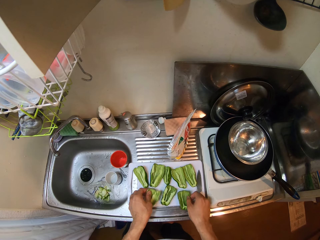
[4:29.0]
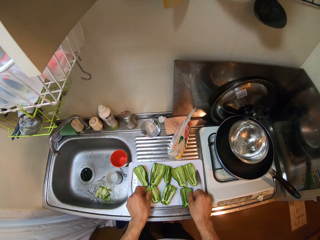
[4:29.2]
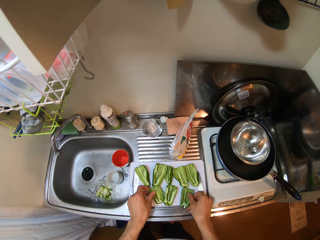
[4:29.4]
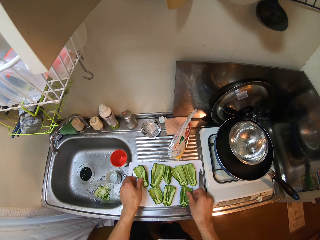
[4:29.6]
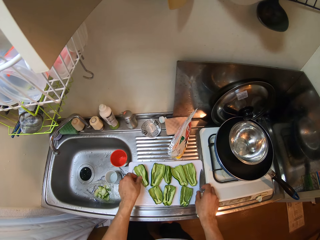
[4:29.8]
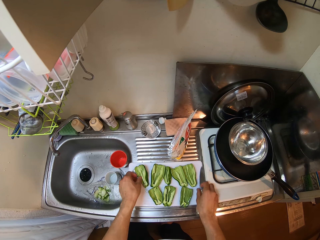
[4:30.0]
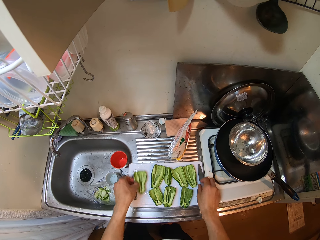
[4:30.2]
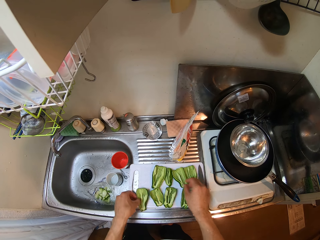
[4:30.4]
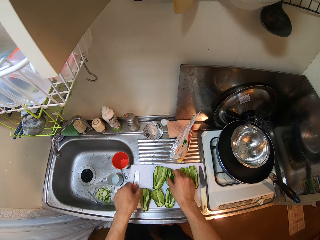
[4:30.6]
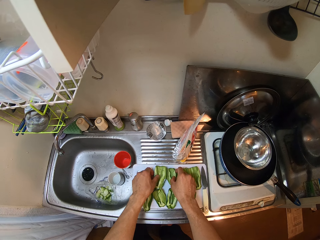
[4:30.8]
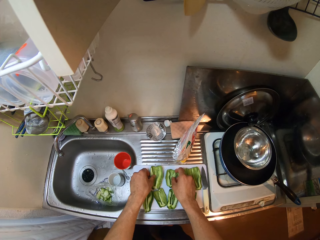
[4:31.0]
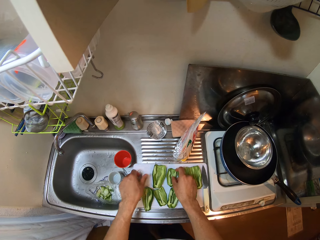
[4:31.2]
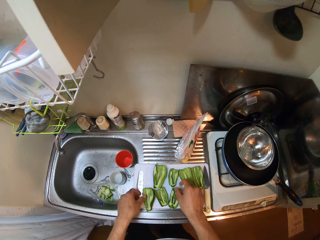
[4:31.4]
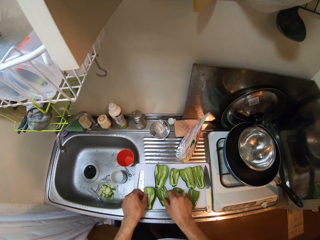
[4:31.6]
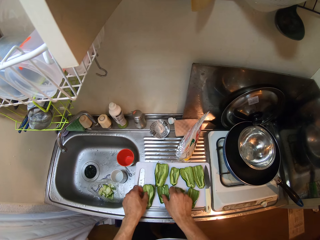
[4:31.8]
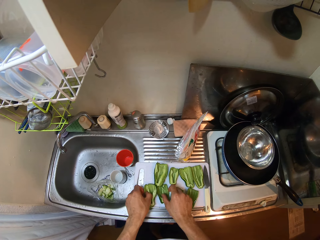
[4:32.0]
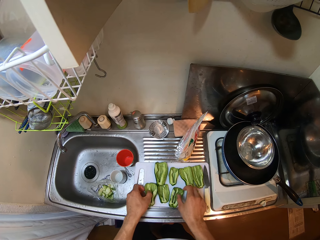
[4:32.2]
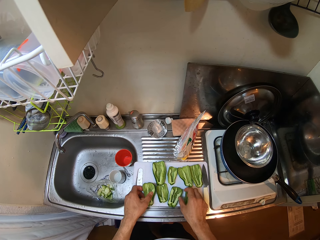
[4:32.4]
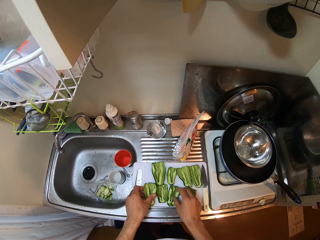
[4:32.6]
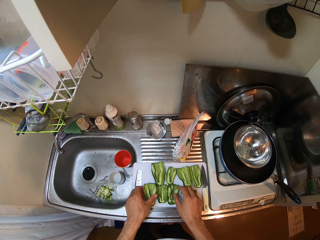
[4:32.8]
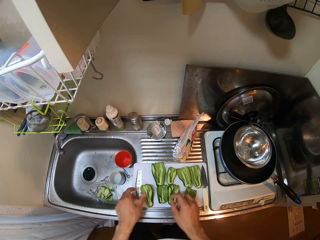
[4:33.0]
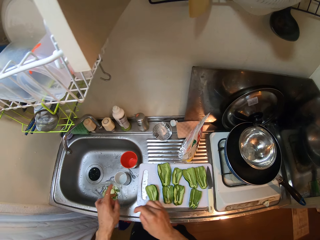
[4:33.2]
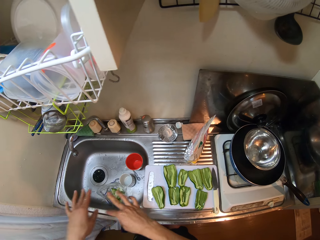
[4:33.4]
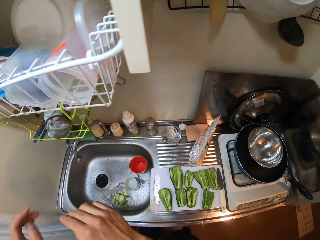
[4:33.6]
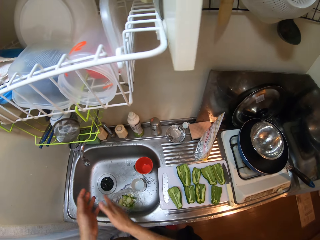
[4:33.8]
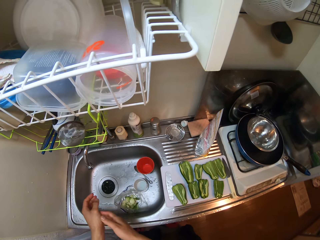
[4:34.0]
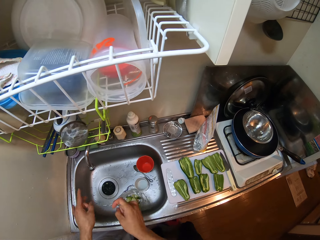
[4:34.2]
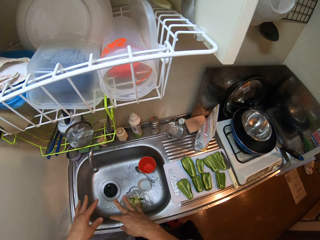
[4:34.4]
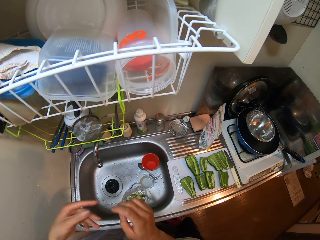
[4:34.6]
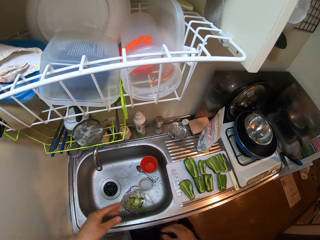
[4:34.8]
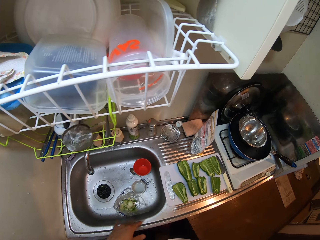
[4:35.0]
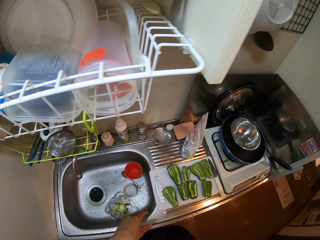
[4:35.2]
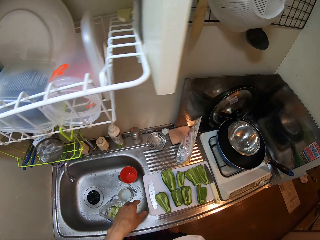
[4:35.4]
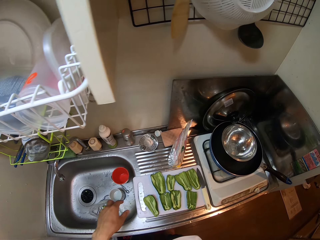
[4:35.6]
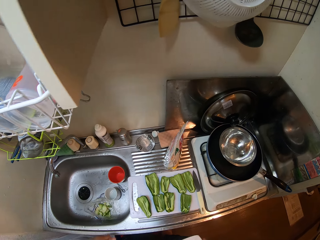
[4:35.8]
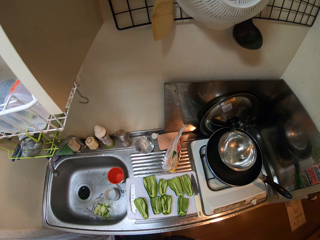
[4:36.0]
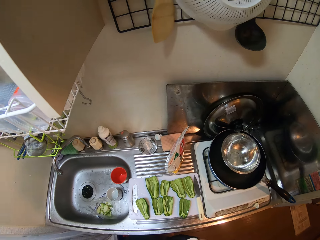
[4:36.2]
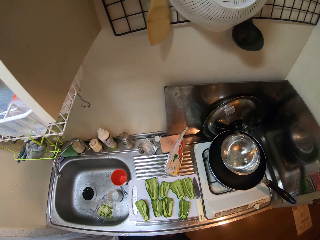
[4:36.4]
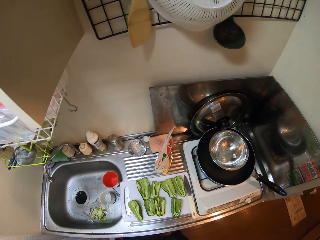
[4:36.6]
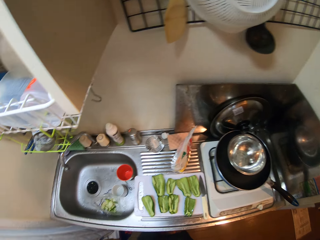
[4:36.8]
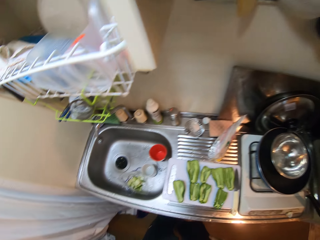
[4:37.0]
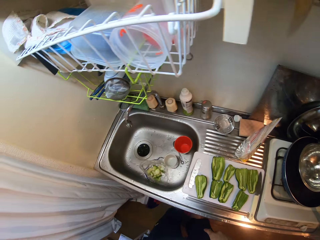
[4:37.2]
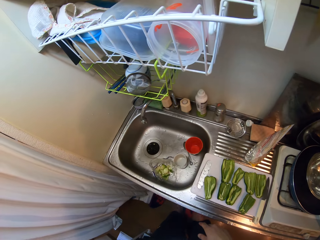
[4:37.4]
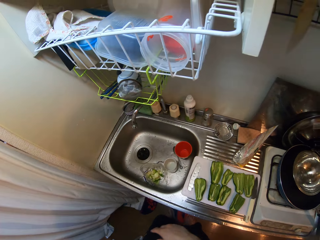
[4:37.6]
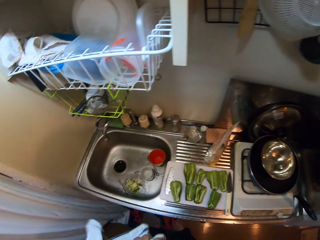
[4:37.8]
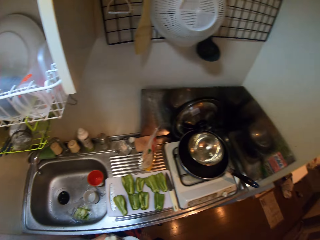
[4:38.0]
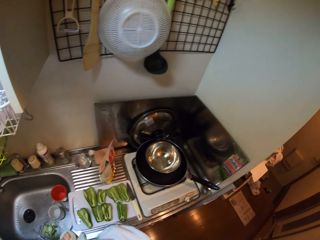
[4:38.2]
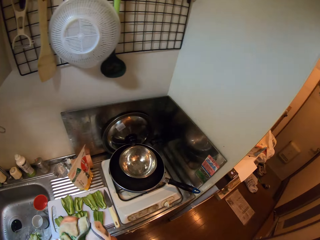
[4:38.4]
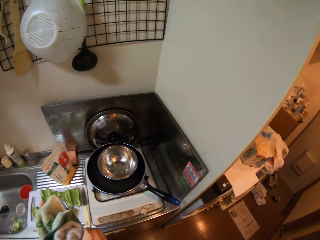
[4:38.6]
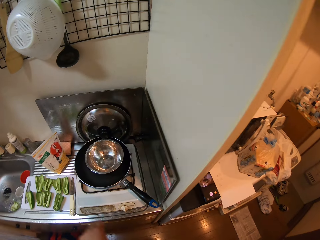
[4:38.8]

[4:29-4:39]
The camera wearer places the green capsicum pieces on a chopping board. He arranges the green capsicum pieces on the chopping board. He moves a green capsicum piece on the chopping board. He touches the green capsicum pieces. He arranges the green capsicum pieces on the chopping board. He shakes his hands. He looks around. He dries his hand with a napkin.

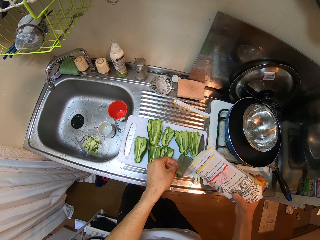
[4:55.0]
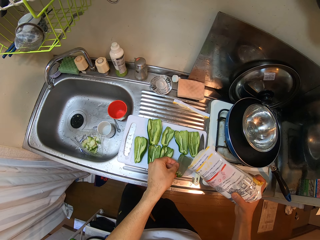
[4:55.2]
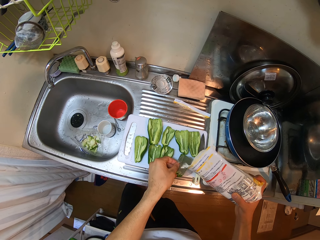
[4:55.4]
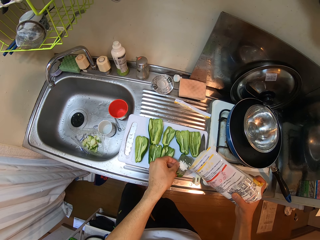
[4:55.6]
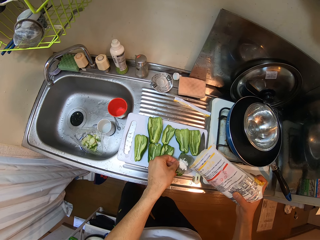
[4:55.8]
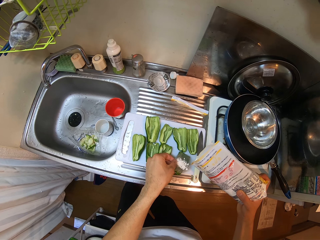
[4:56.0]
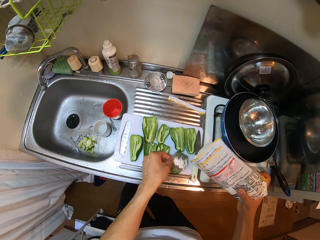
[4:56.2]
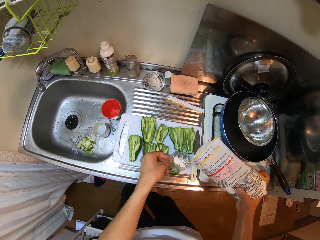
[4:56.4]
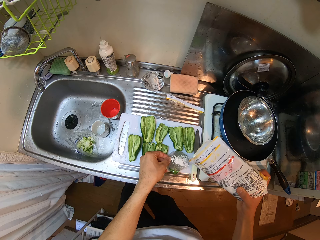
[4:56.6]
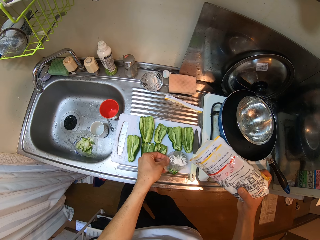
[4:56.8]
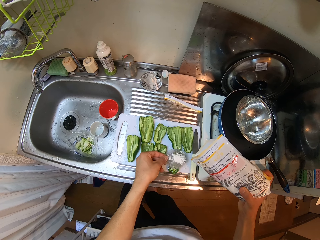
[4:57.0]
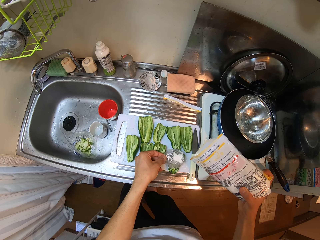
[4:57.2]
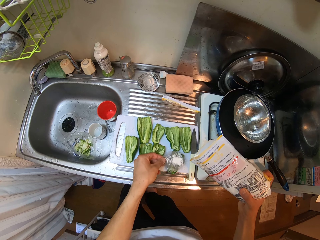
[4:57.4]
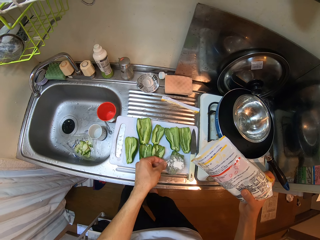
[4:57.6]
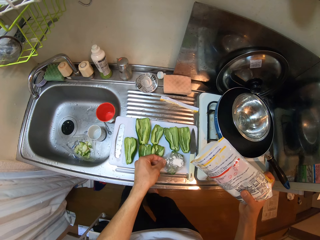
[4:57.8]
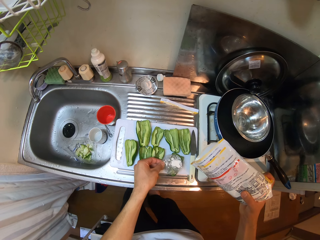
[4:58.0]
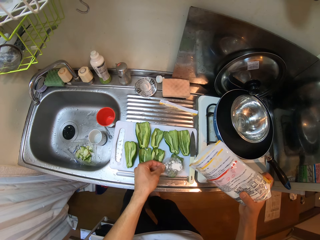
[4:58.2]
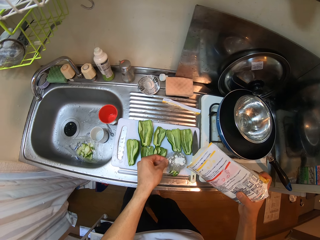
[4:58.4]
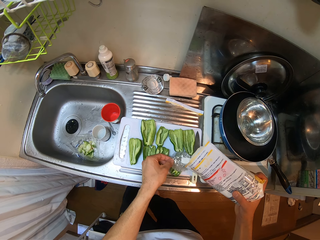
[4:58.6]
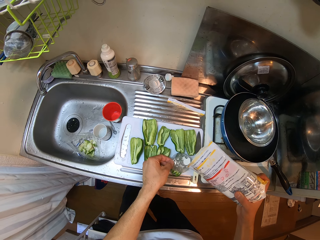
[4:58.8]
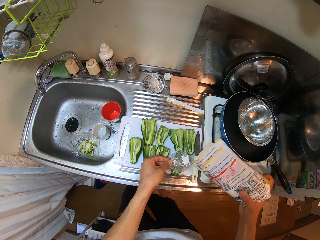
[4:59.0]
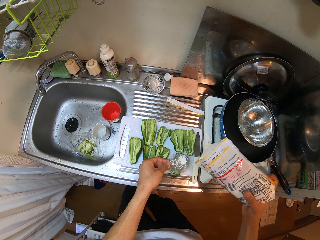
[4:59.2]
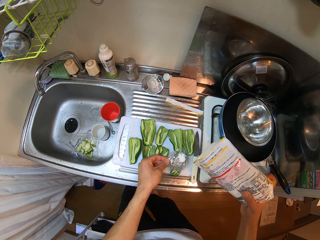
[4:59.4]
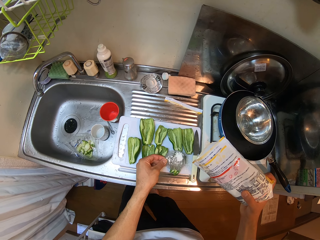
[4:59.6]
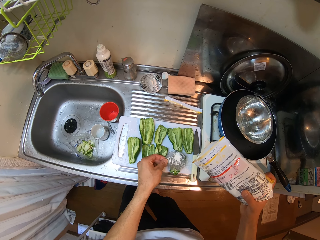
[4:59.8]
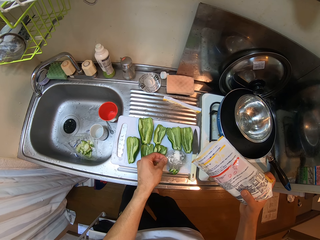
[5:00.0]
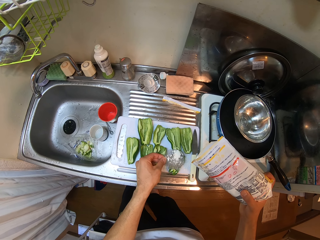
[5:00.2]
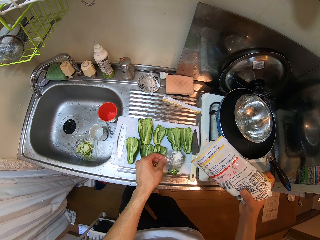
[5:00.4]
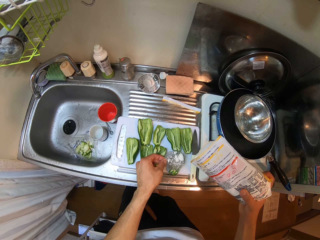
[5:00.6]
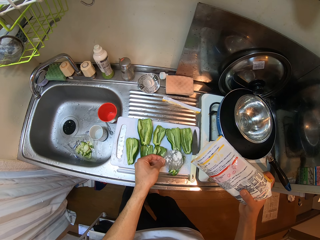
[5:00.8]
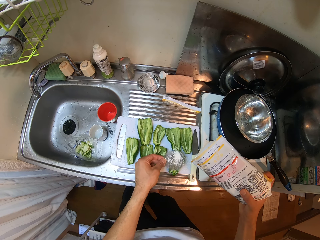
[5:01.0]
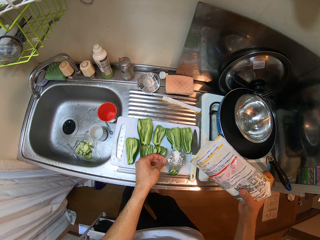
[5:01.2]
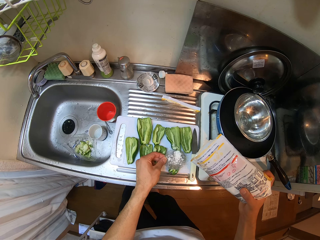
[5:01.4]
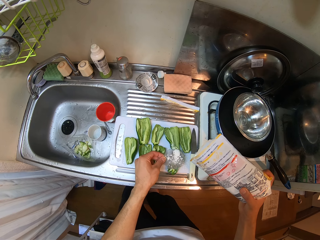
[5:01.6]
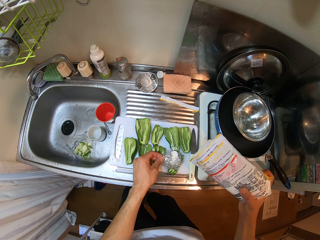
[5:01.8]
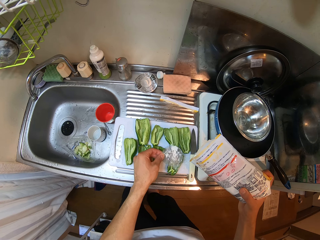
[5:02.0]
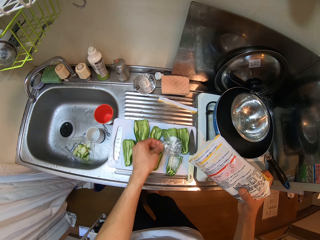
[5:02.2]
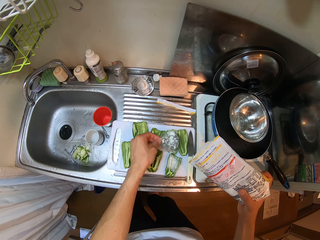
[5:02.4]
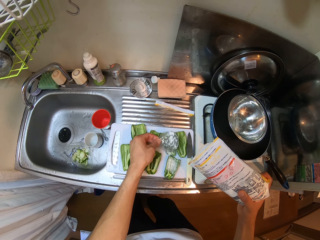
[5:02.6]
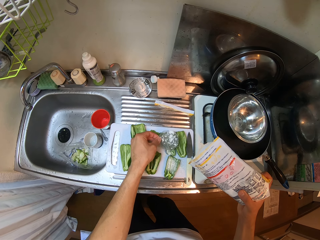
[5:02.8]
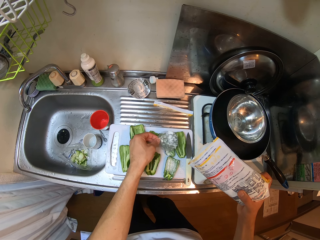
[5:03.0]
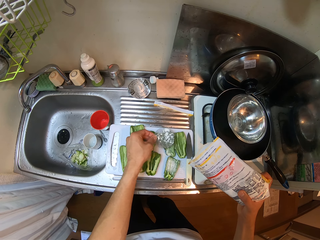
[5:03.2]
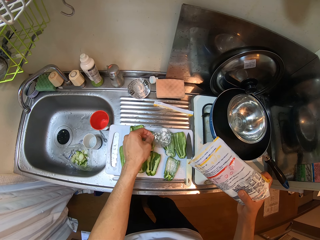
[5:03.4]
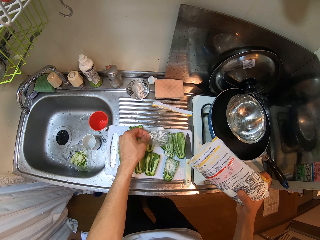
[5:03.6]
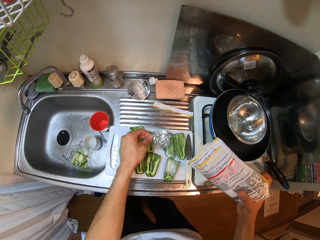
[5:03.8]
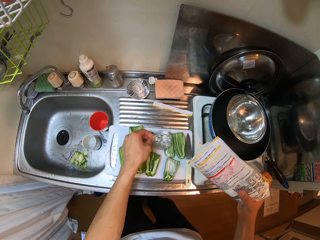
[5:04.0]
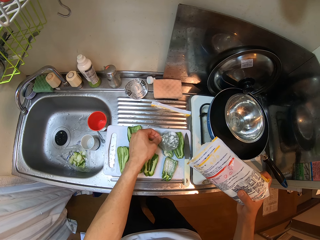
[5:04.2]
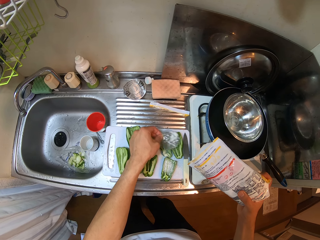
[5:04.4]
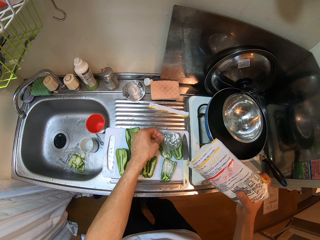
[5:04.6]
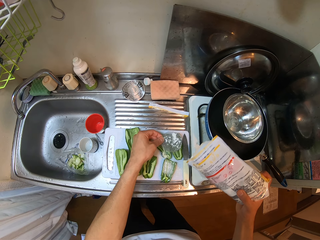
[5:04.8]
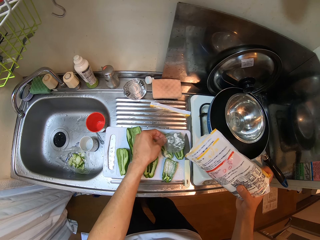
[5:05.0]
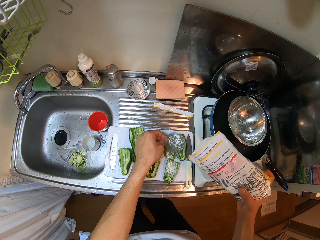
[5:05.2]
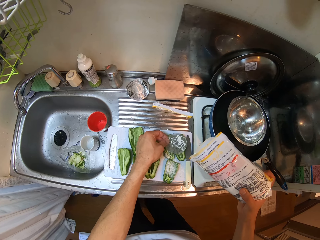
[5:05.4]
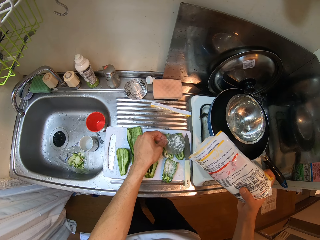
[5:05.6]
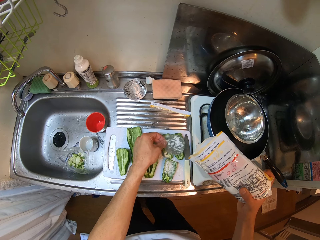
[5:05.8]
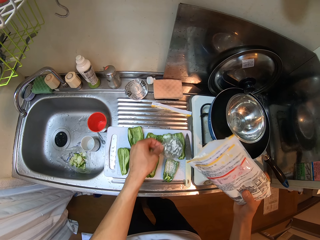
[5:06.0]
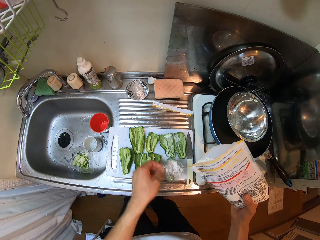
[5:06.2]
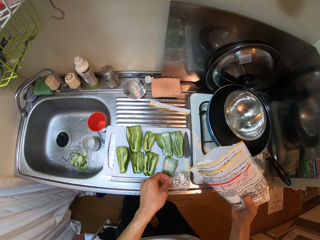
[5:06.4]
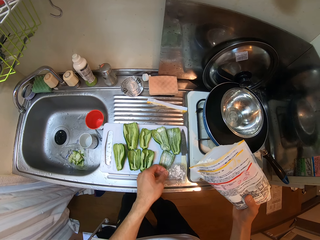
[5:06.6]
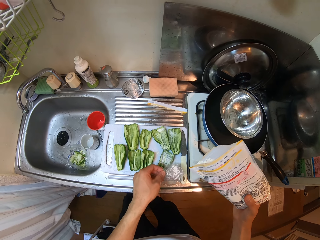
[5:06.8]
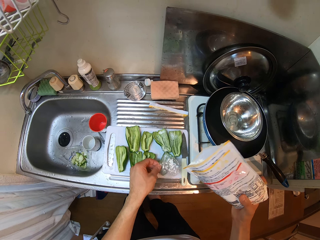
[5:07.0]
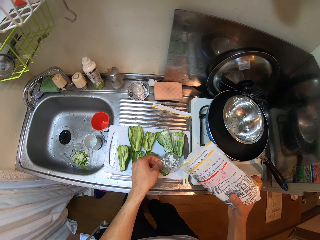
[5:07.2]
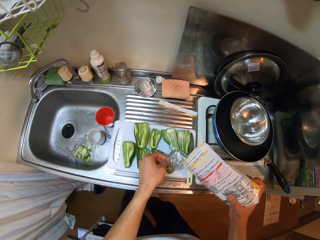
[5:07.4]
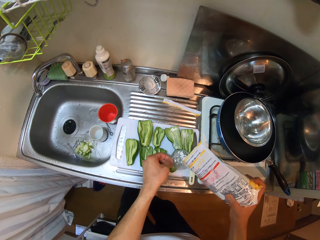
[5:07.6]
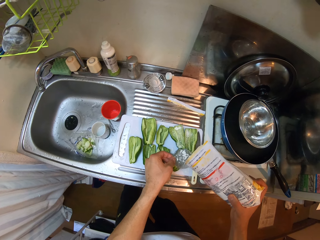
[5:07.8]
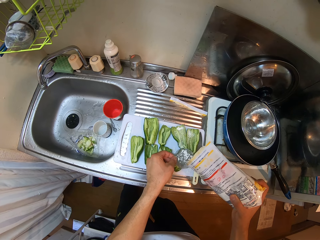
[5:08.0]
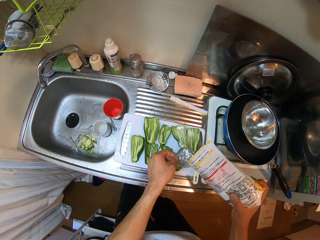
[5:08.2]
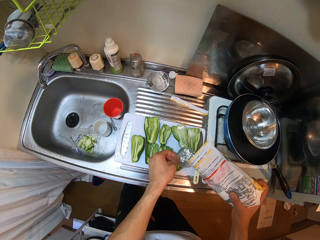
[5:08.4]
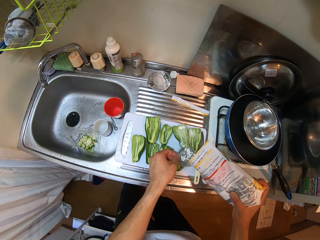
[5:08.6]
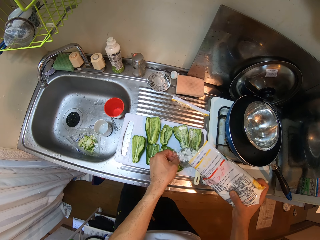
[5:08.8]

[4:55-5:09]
The camera wearer pours powder spice from the sachet on the sieve. They sprinkle the powder spice on the slices of bell peppers. They pour the powder spice from the sachet to something.
